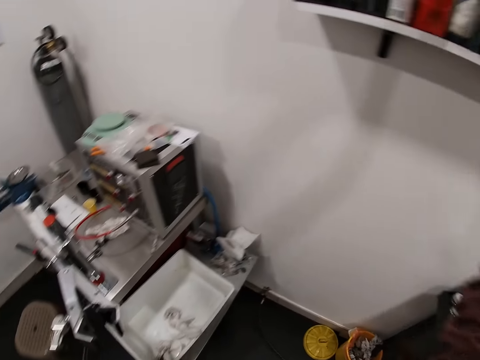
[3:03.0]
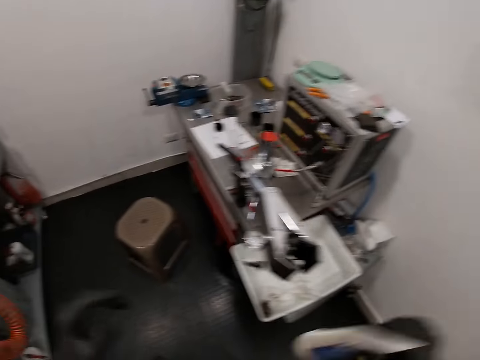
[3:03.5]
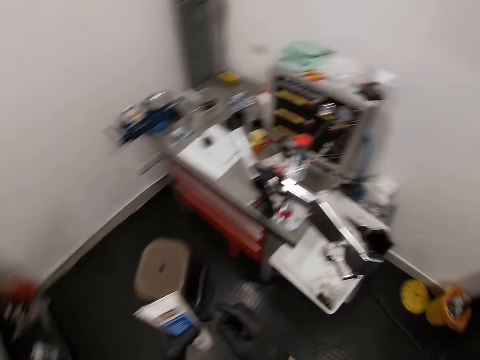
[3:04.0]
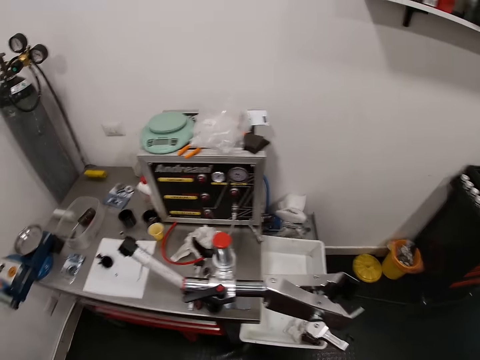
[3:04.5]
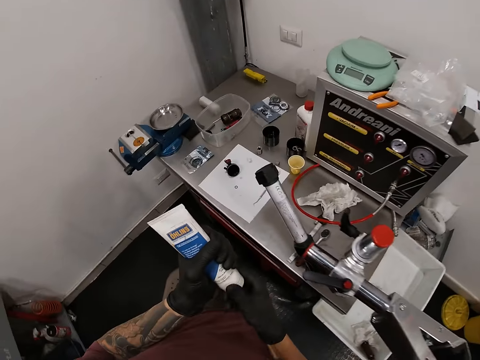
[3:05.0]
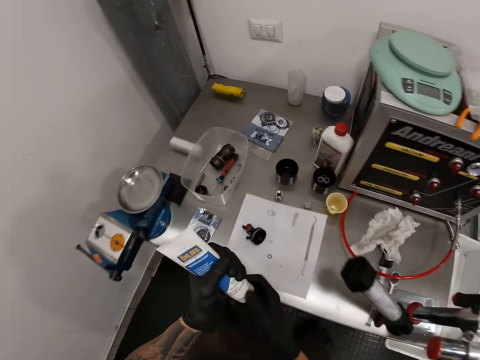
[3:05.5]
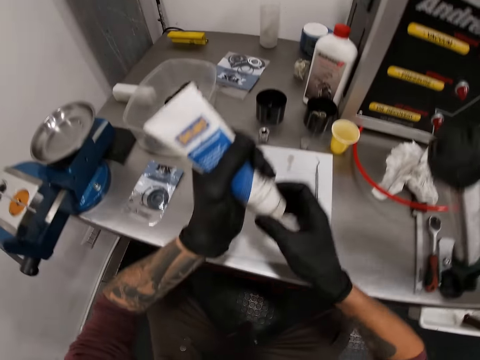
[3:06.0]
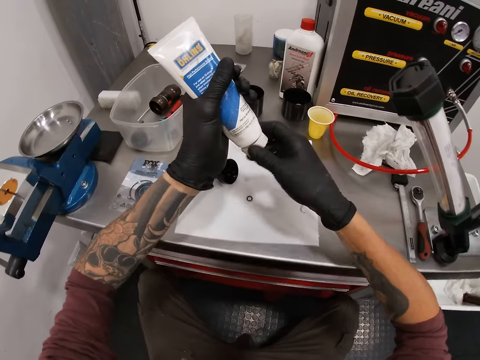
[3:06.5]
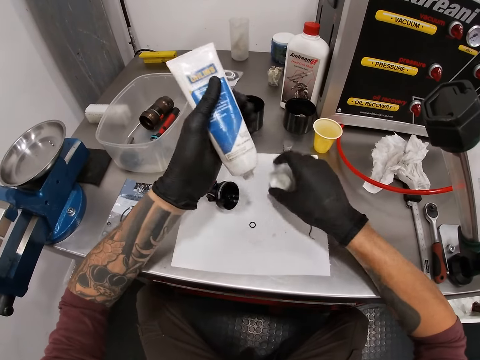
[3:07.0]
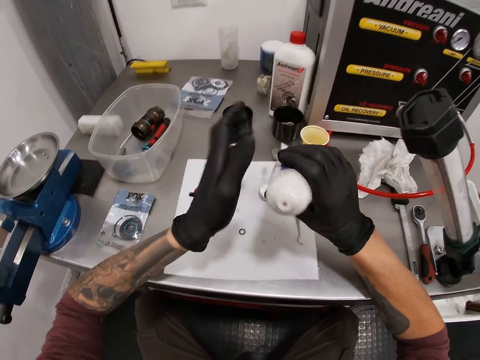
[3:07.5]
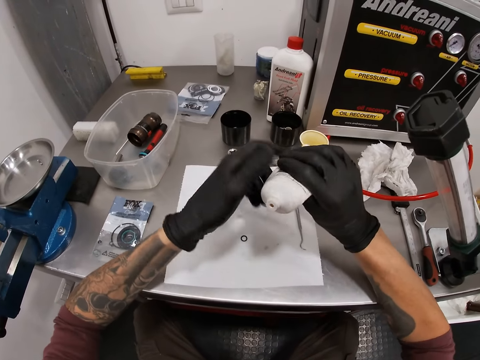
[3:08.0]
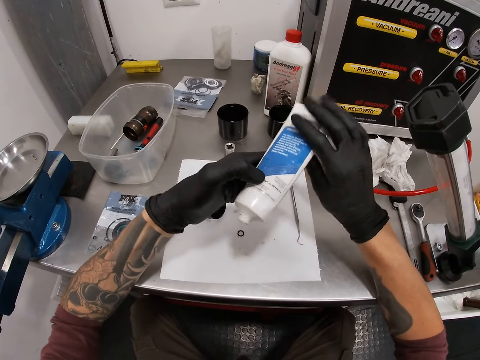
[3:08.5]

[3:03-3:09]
The camera wearer takes a tube or container from a shelf with his right hand. He holds the container. He opens the lid of the tube with his right hand. He moves to the table. He drops the lid of the tube on the table with his right hand. He holds the container.

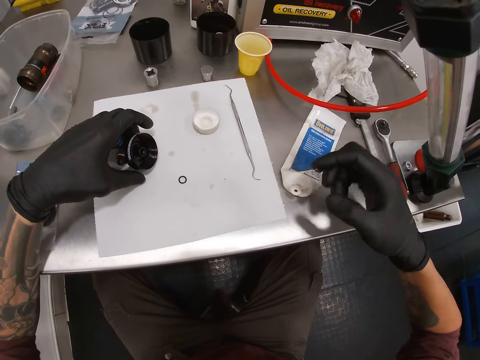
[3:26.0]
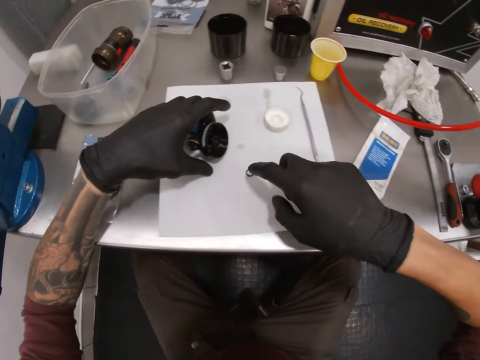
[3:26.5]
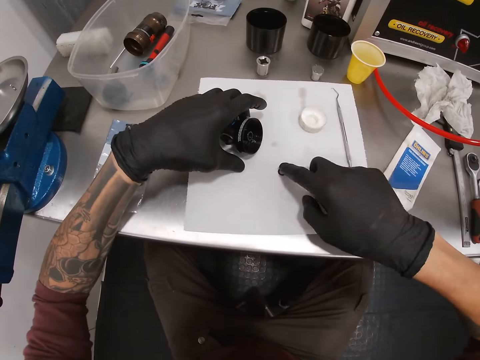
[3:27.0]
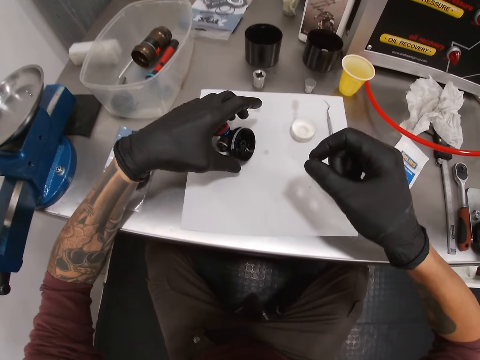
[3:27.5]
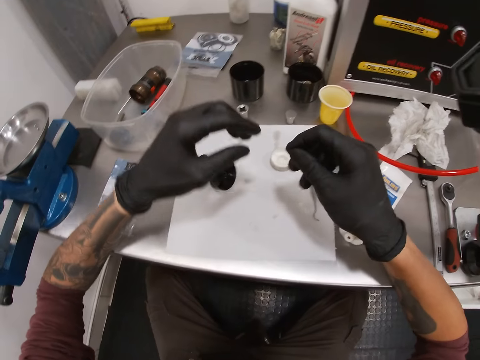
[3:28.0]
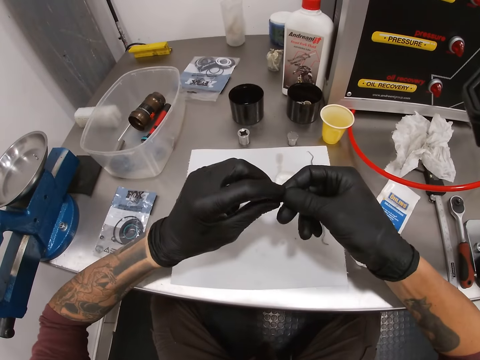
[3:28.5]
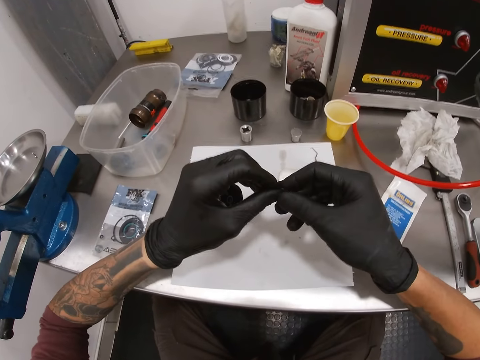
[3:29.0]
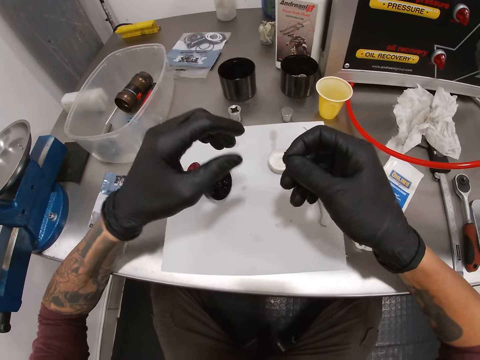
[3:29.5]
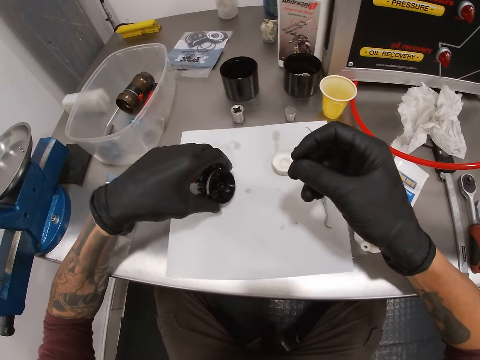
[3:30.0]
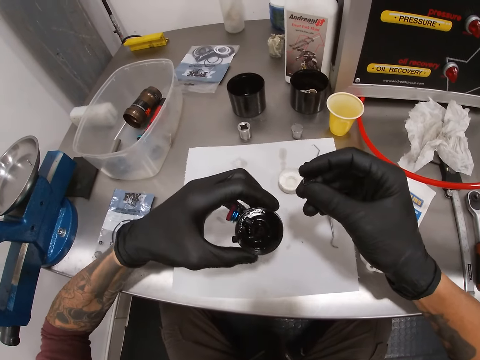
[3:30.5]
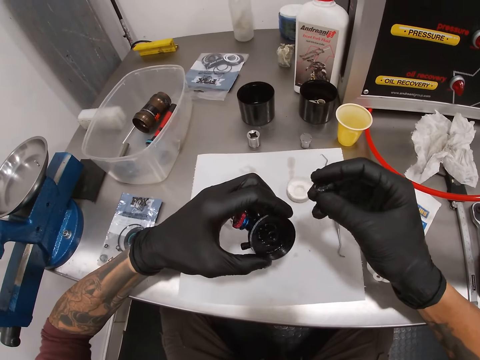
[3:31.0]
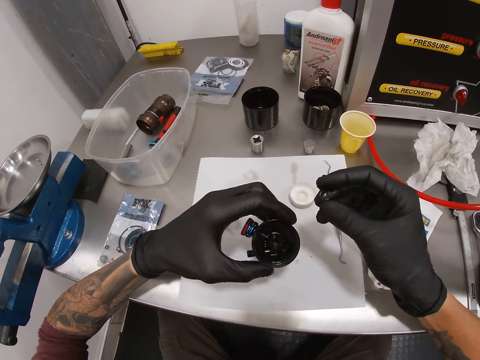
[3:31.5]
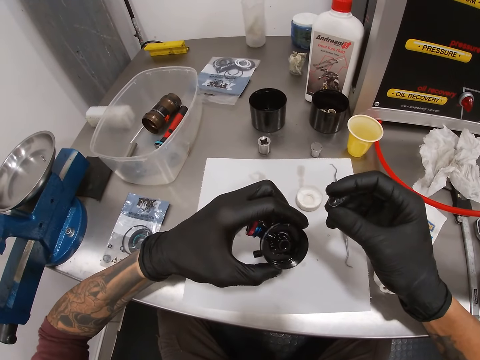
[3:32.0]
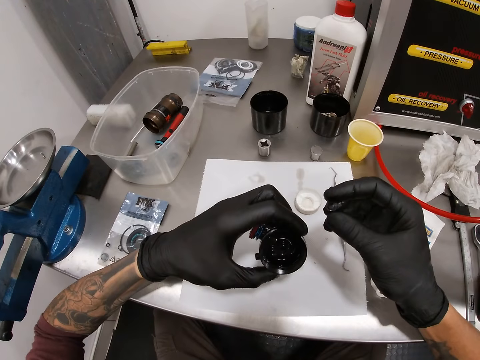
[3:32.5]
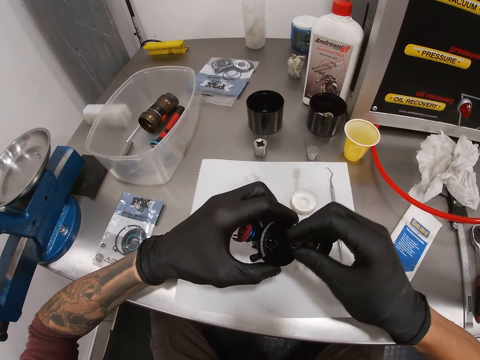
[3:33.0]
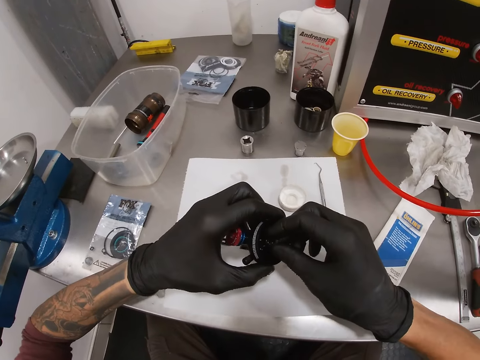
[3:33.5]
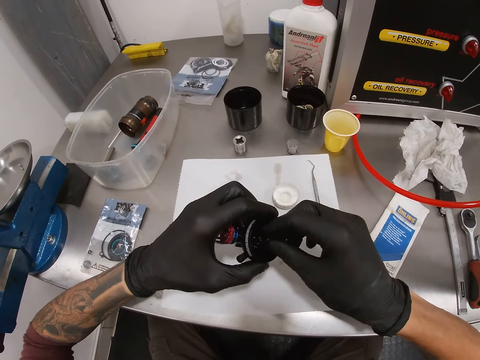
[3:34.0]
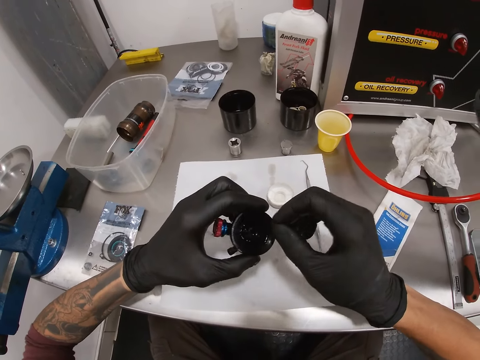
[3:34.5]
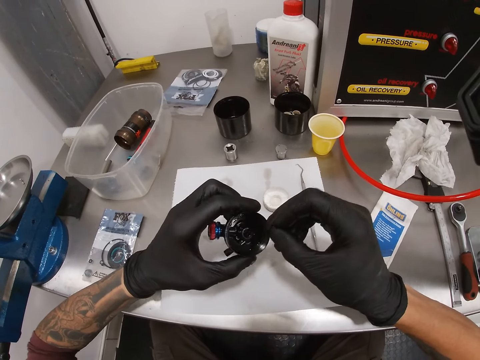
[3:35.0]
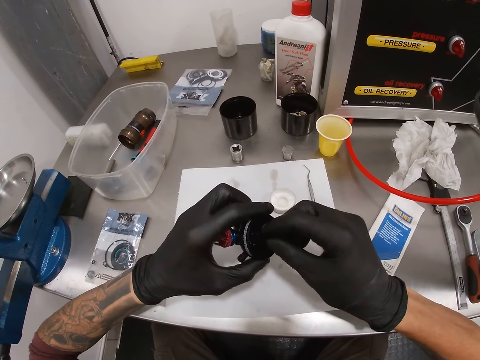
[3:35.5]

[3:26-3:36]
The camera wearer touches the container. He rubs the cream on the ring or washer on the table with his right index finger. He takes up the ring with his right index finger. He holds the ring with both hands. He picks up the carburetor on the table with his left hand. He holds something. He inserts the ring into the carburetor with his right hand.

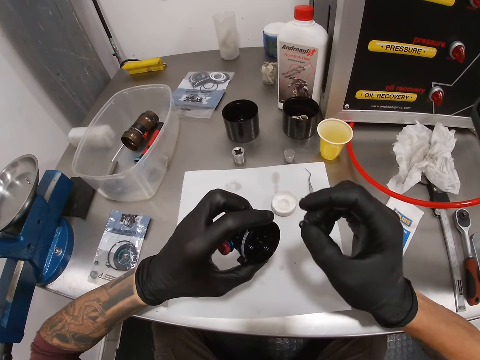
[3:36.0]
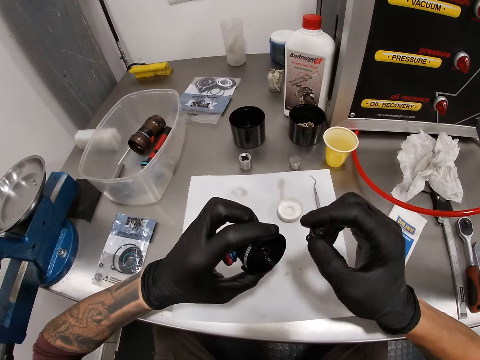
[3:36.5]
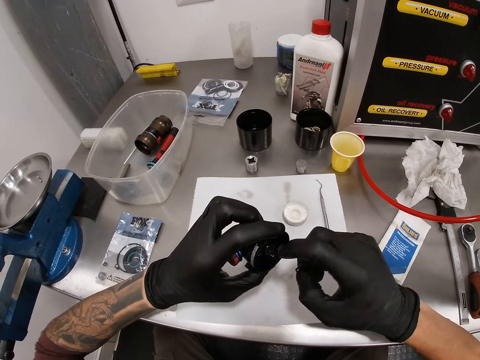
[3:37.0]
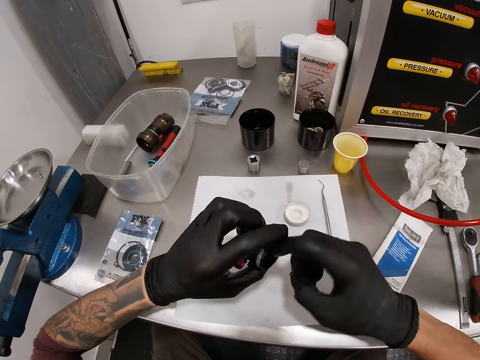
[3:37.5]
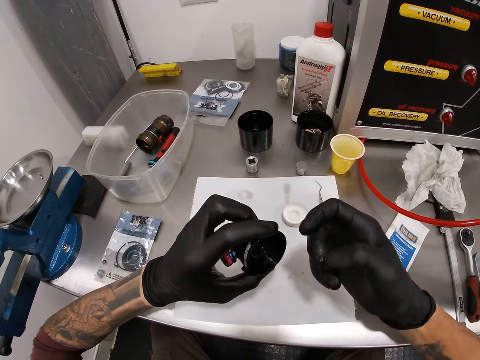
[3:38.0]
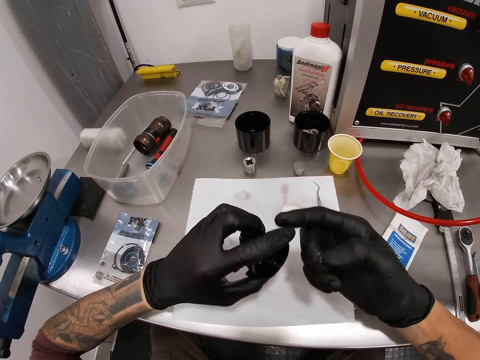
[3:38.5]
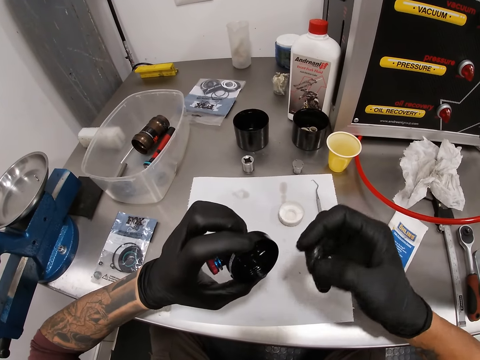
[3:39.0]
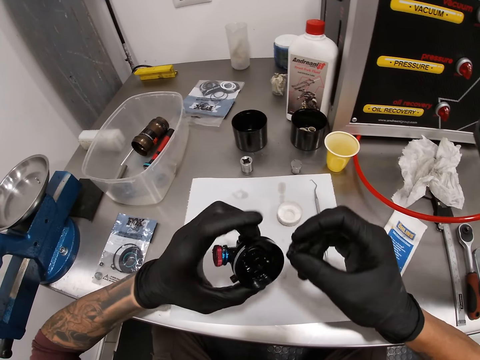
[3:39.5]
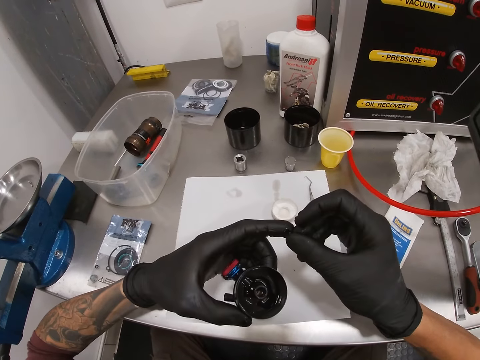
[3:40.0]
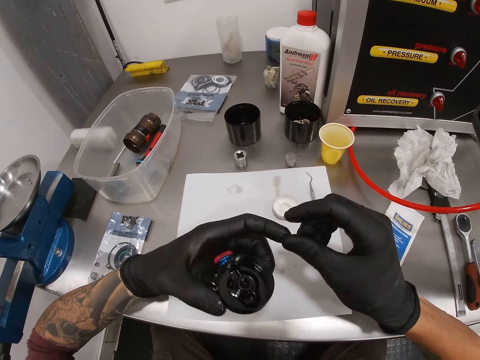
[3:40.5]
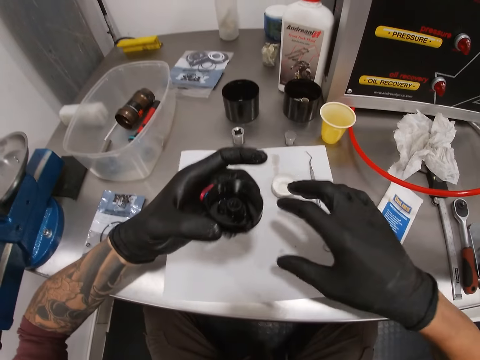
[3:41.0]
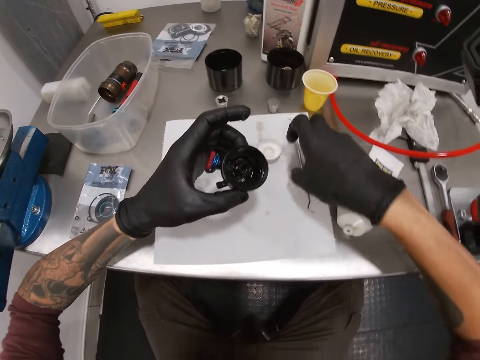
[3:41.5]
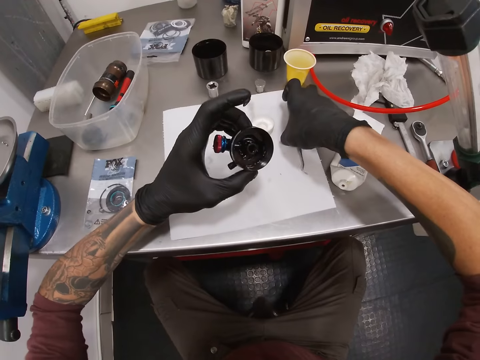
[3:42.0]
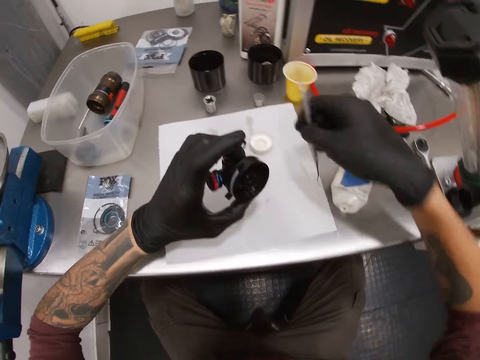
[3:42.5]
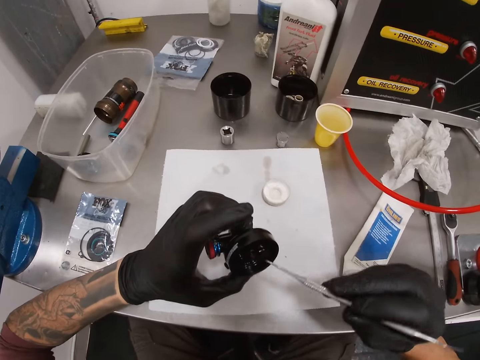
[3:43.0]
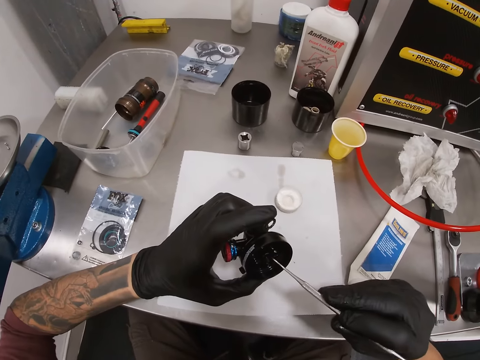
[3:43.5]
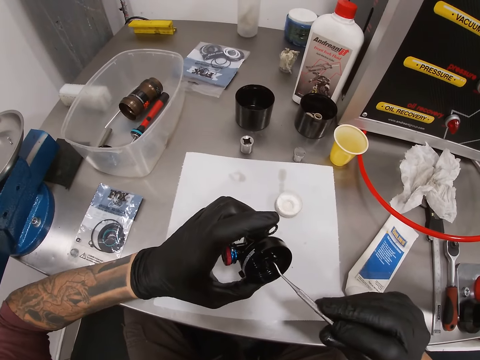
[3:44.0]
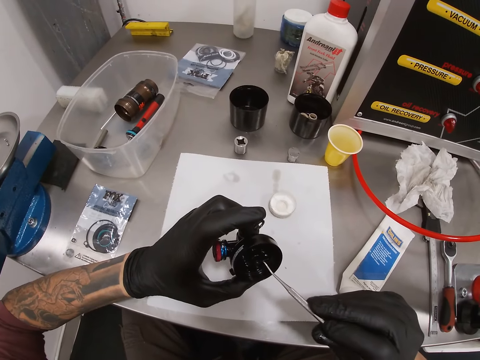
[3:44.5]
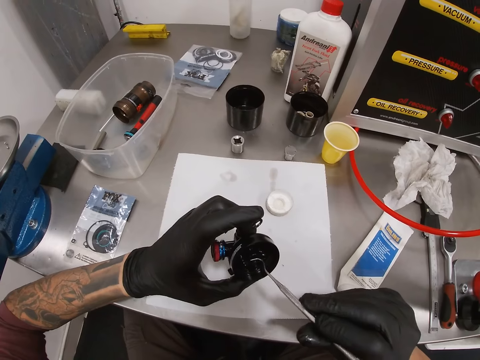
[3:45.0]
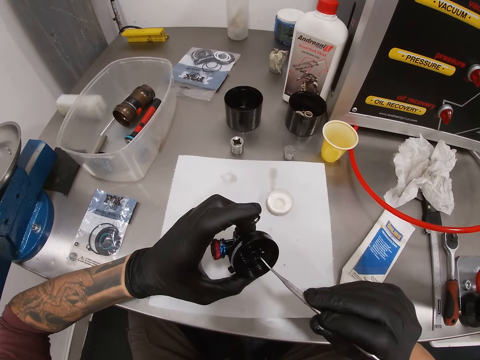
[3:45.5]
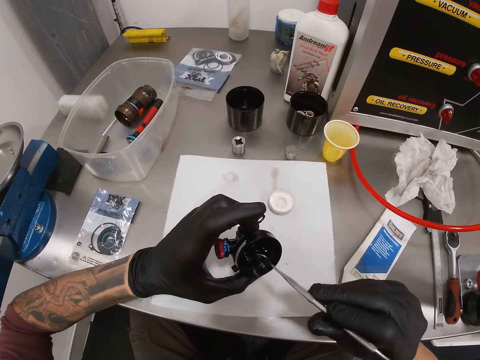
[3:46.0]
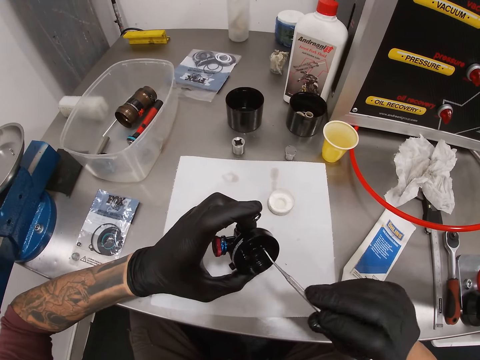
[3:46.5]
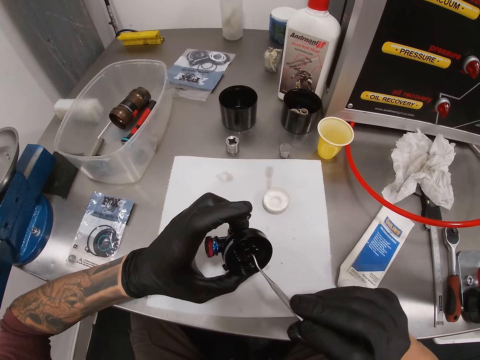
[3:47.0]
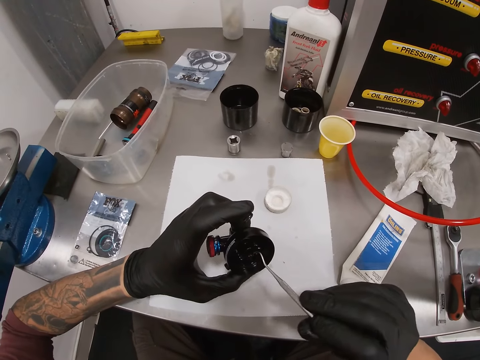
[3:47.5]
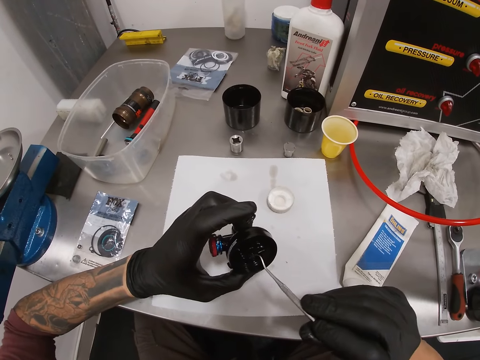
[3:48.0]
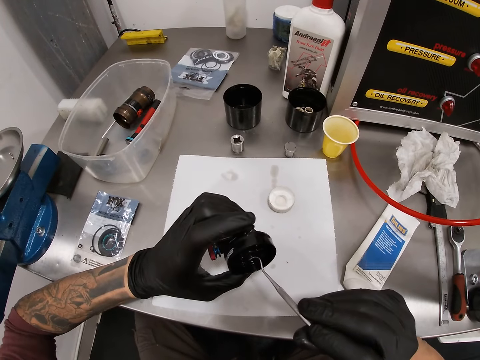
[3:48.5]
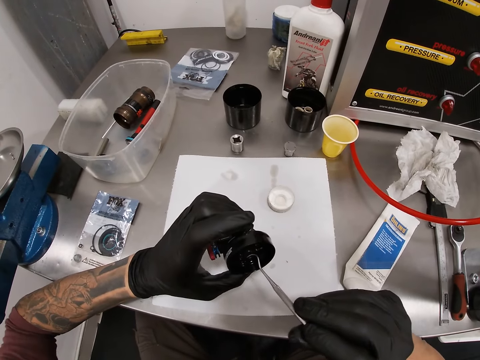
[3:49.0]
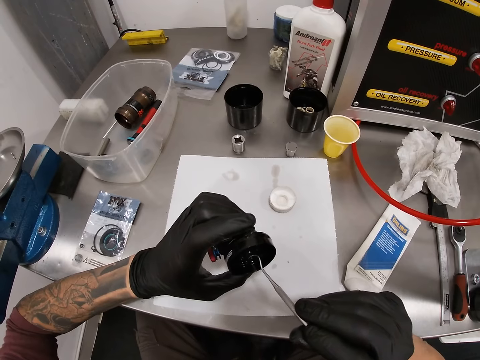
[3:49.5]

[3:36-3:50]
The camera wearer holds the washer. He inserts his right index finger into the carburetor. He looks at the finger. He looks at something. He collects the ring with his left index finger from his right hand. He touches the washer. He picks up the wax carver or hook from the table with his right hand. He inserts the wax carver into the carburetor with his right hand.
